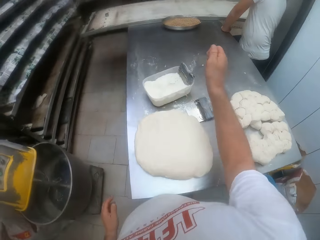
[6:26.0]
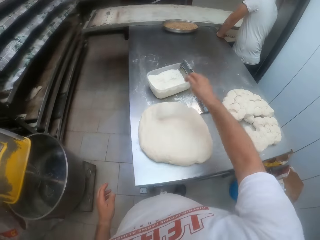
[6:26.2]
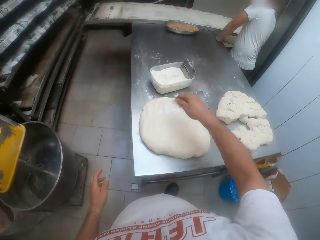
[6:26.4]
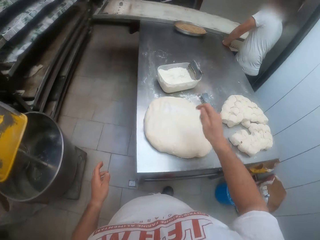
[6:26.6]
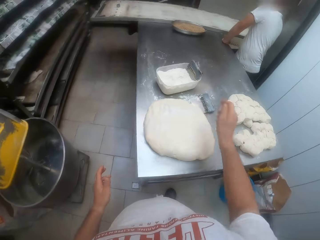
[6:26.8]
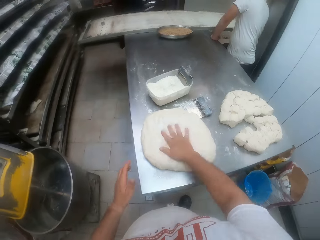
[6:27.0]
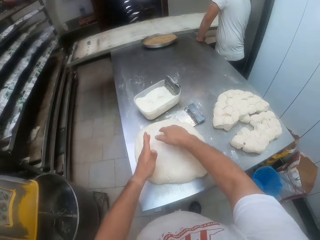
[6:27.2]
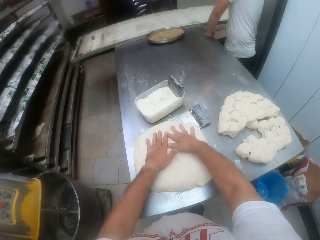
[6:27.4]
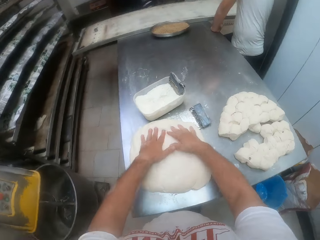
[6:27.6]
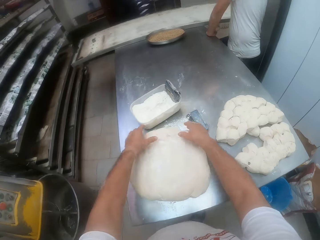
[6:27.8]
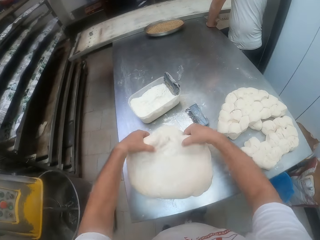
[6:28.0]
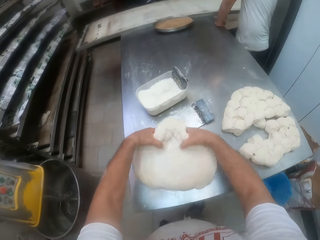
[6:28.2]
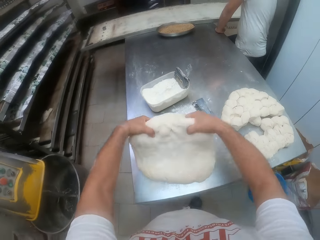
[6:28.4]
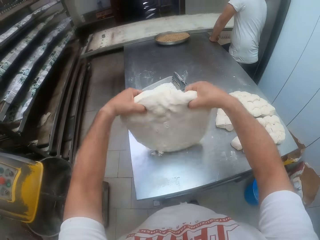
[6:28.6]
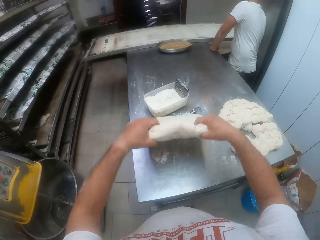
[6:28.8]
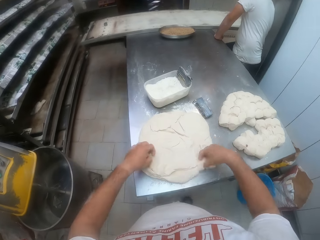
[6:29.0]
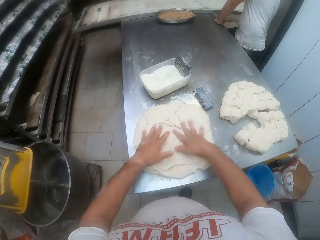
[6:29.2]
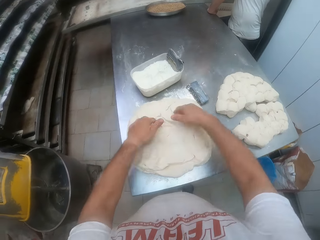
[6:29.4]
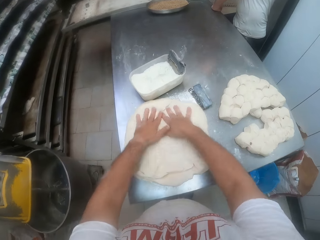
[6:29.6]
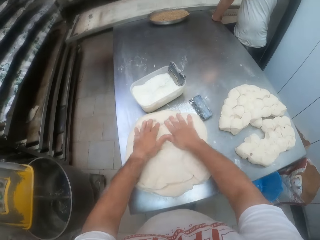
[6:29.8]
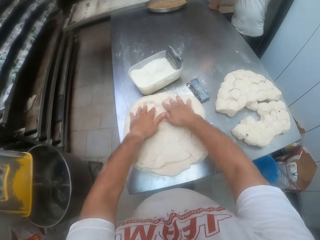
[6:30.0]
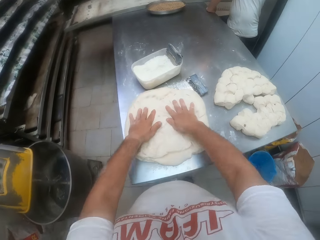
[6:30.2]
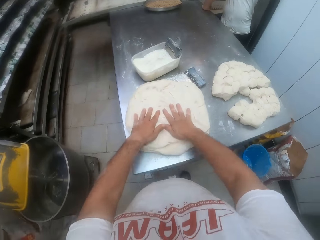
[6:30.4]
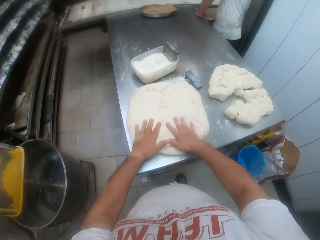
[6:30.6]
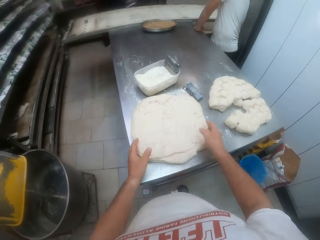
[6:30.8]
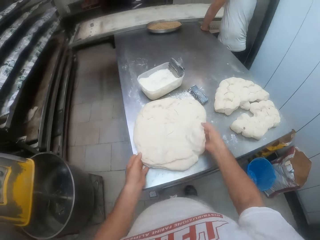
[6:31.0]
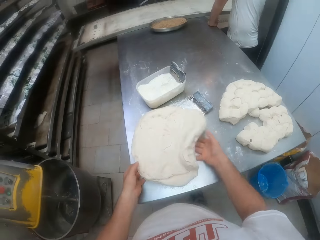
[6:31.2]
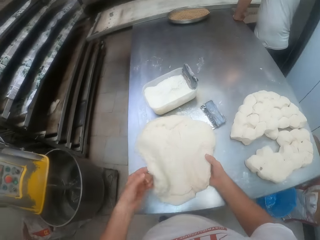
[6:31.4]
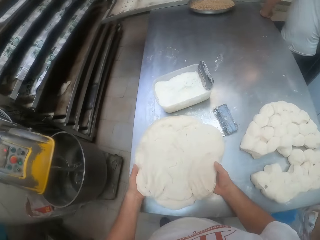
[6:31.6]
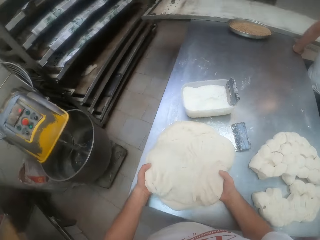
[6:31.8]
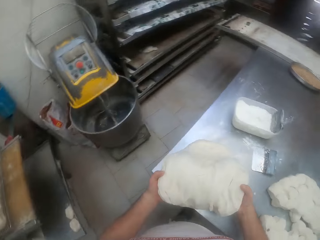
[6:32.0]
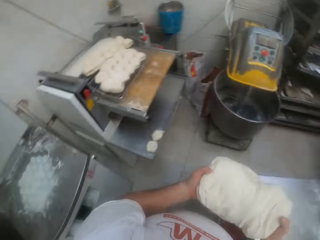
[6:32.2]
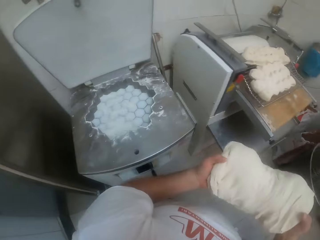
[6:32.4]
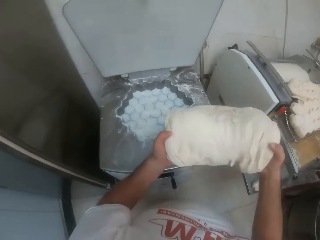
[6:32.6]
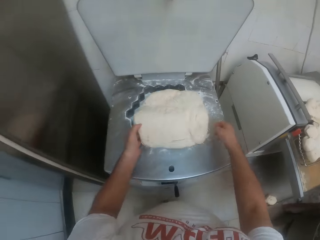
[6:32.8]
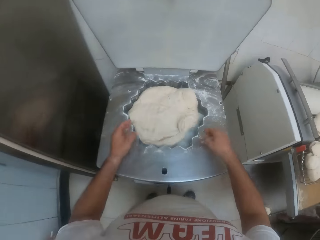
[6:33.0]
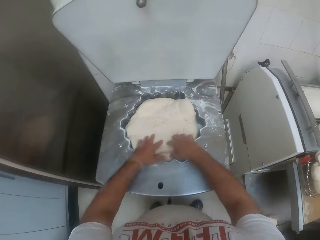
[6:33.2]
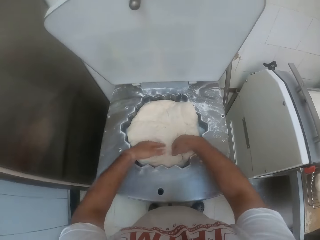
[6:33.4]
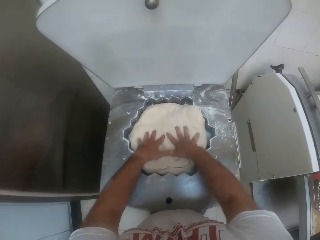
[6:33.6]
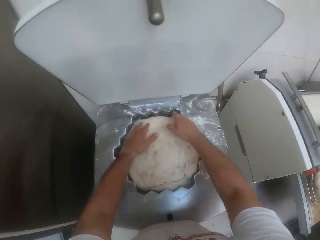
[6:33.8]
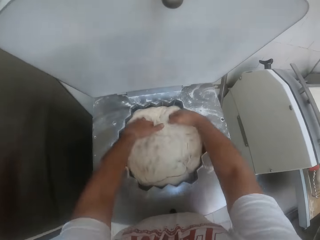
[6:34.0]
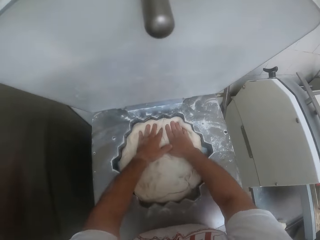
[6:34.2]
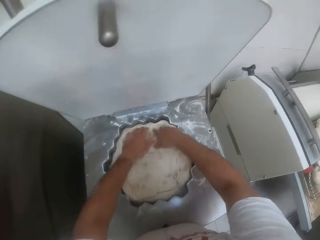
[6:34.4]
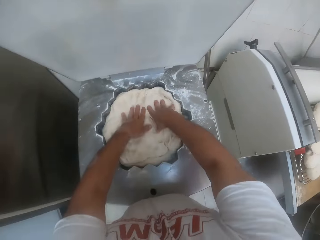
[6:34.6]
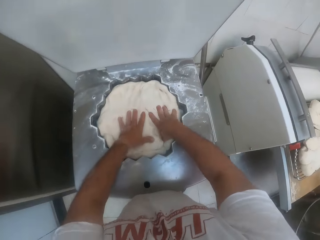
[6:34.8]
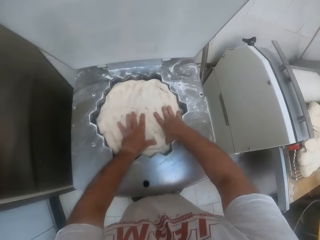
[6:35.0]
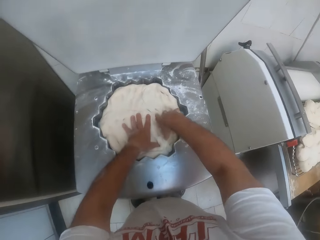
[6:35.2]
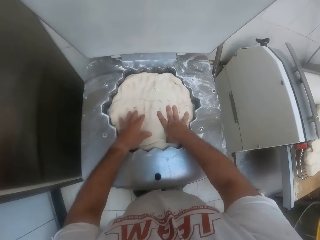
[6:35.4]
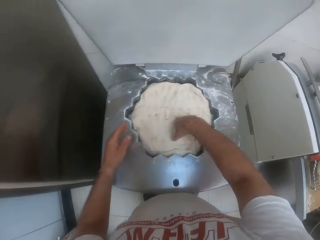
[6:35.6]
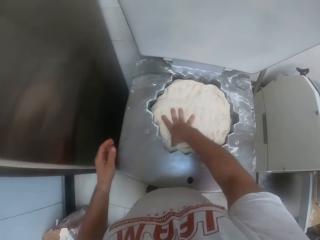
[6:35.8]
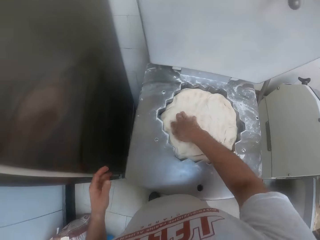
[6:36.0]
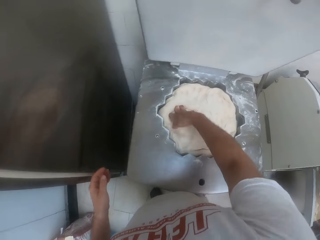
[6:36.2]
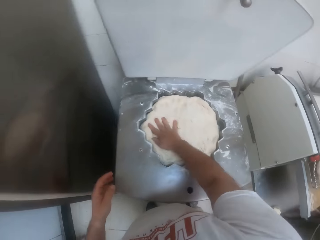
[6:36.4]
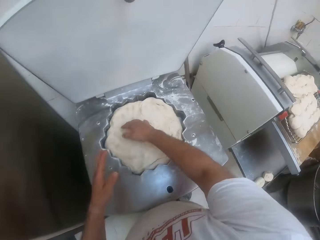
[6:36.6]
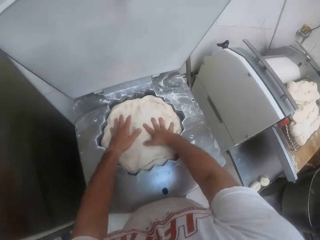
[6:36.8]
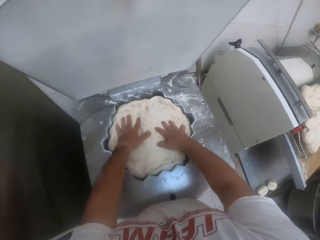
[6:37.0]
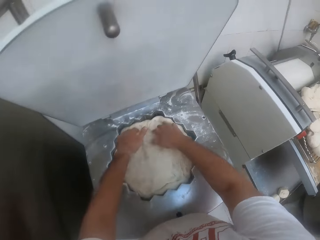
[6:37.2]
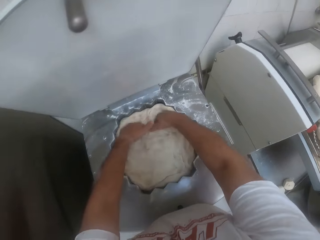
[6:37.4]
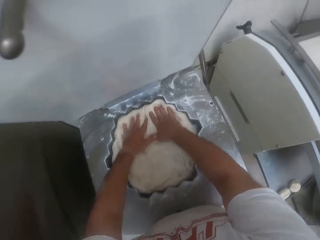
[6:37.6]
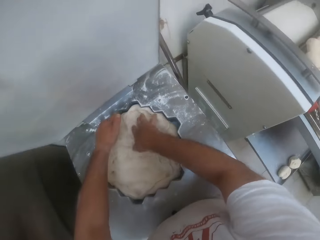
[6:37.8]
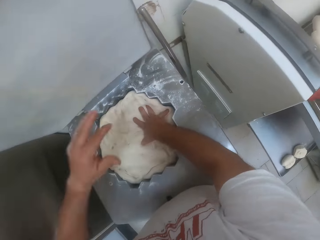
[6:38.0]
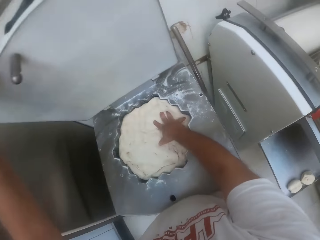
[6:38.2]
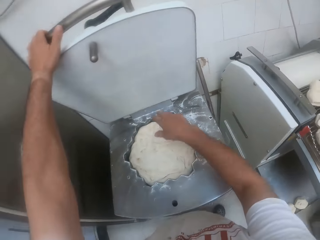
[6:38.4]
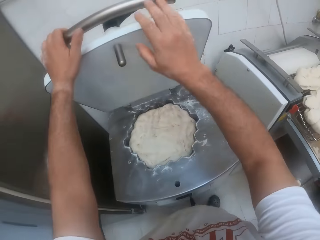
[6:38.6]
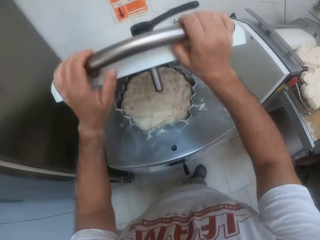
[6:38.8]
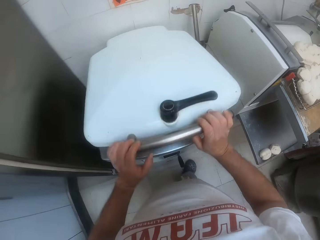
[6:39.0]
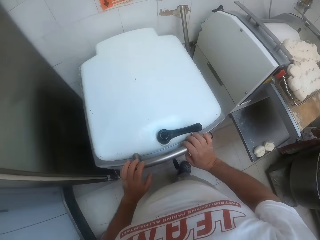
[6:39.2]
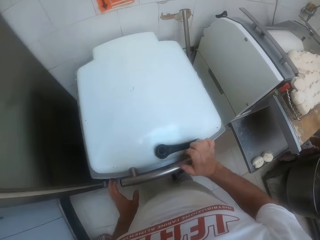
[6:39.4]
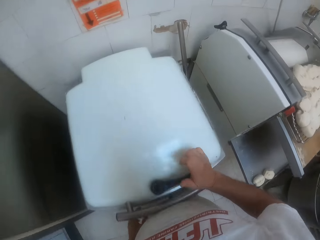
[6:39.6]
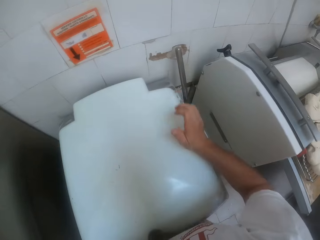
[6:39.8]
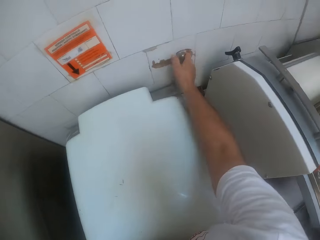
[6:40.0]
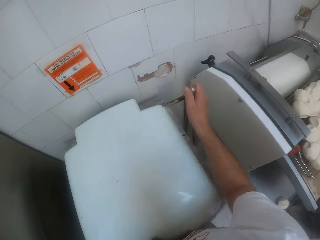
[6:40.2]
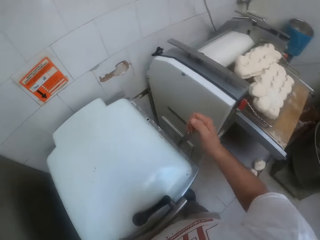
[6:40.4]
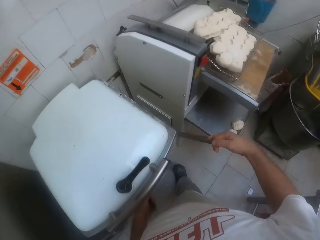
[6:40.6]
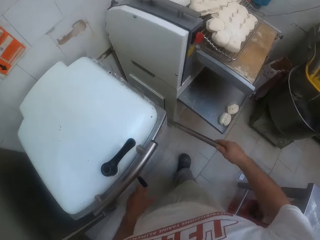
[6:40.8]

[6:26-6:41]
The camera wearer sprinkles flour on the dough with his right hand. He kneads the dough on the rolling table with both hands. He turns the dough. He transfers the dough into the dough divider with both hands. He kneads the dough in the dough divider with both hands. He straightens the dough. He closes the dough divider with both hands. He operates the start lever of the dough divider with his right hand.

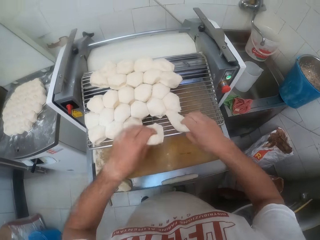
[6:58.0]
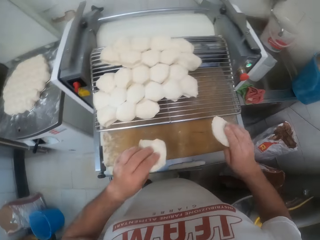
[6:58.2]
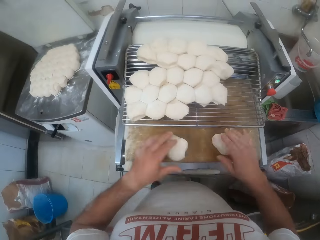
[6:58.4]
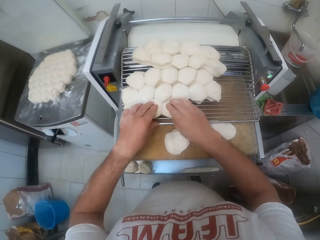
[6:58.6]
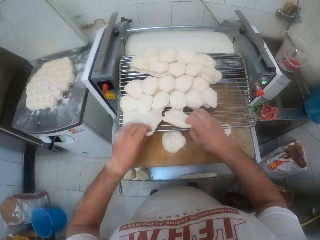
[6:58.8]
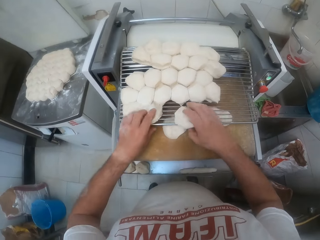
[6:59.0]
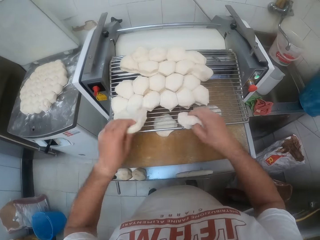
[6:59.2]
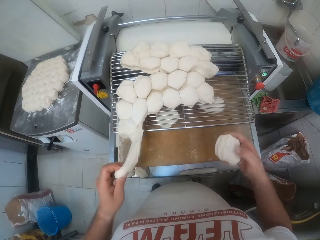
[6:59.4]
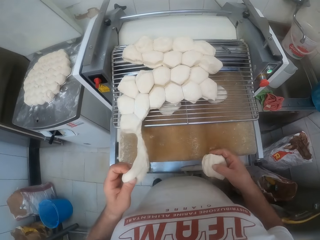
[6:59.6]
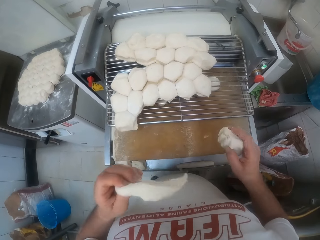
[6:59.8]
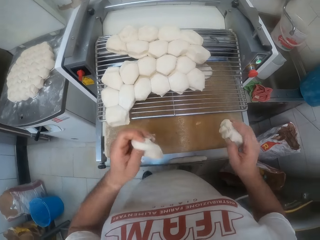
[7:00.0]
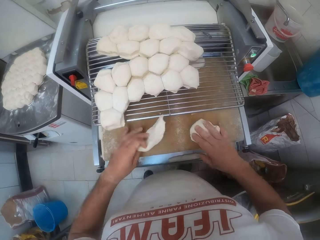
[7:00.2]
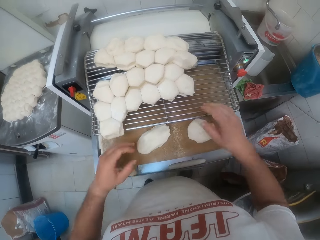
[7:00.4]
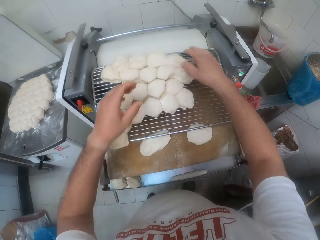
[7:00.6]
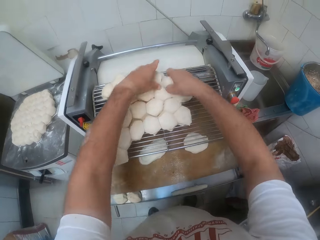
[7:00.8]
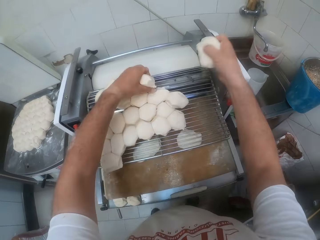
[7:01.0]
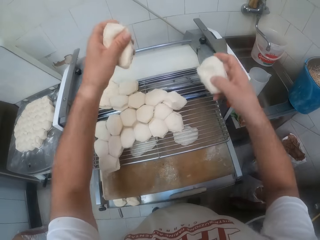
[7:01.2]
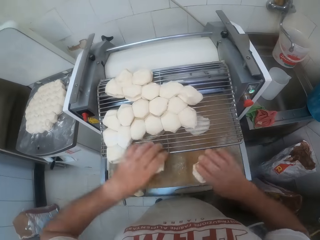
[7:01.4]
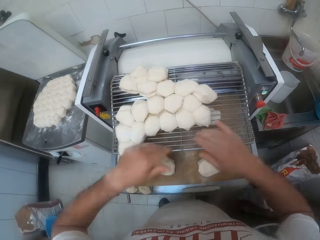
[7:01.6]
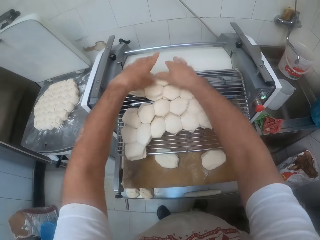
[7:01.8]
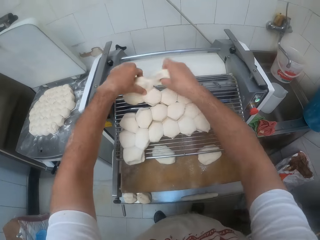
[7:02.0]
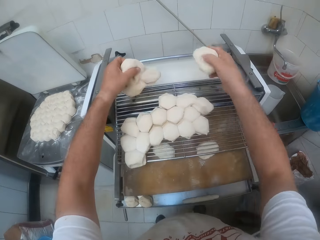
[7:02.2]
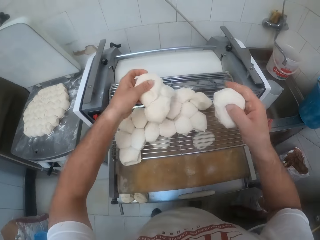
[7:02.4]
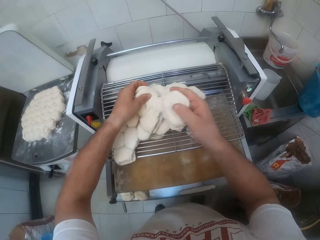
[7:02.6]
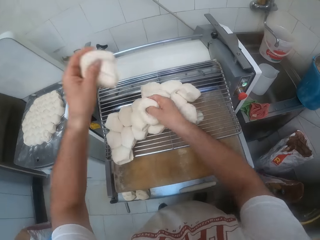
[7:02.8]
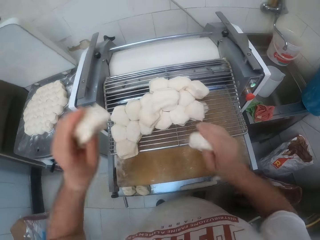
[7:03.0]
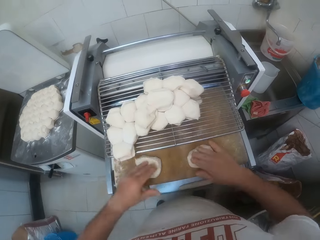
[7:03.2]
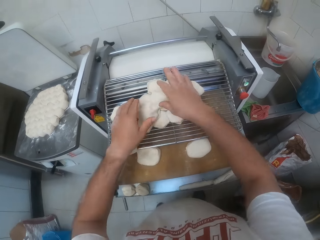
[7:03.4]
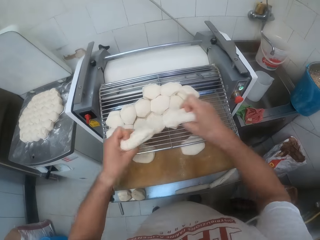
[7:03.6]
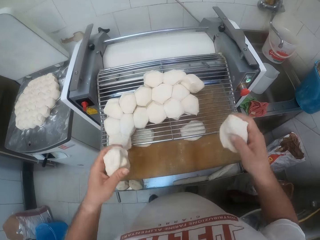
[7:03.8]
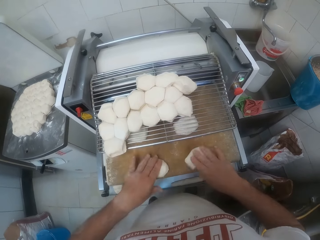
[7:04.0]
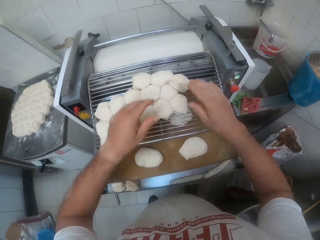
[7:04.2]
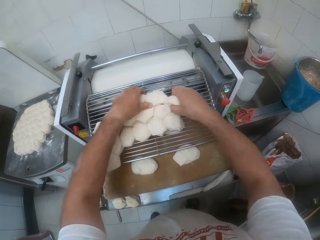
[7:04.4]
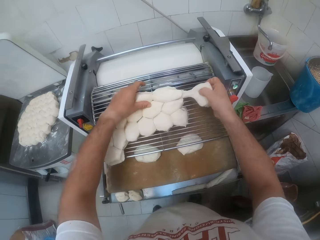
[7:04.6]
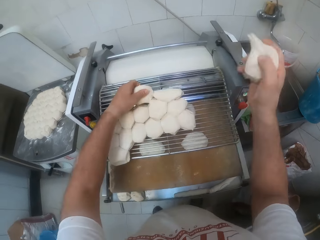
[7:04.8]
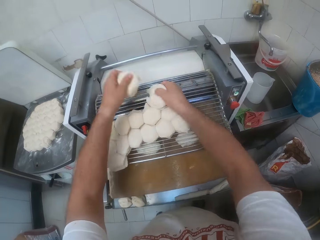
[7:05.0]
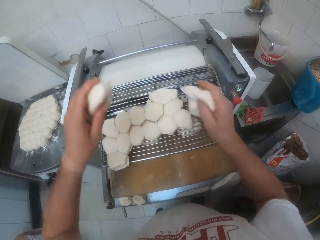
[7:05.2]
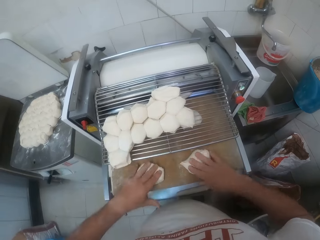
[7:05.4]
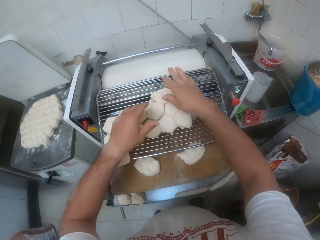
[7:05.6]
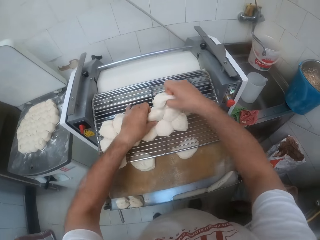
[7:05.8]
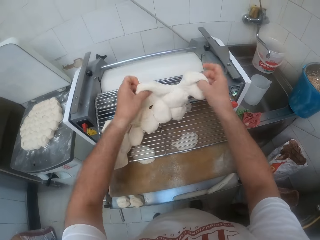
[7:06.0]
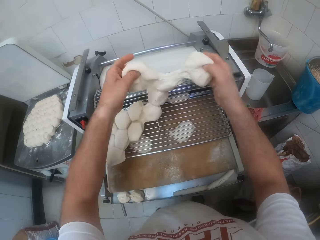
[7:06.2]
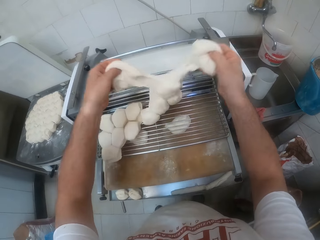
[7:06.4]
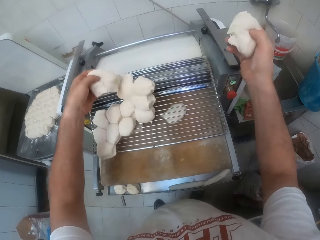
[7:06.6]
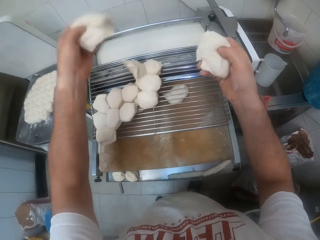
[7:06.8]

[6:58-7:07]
The camera wearer picks dough. They drop the dough on the cutter.
